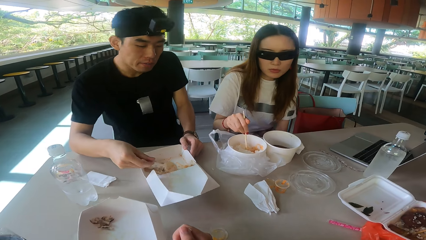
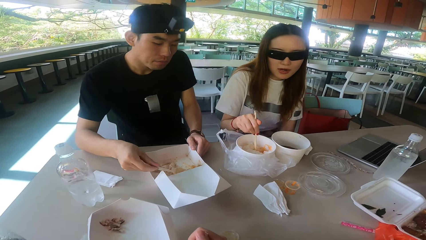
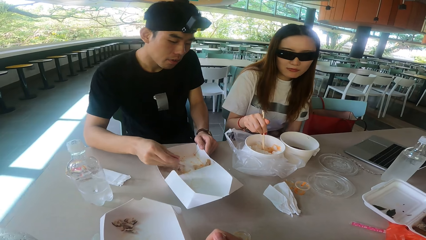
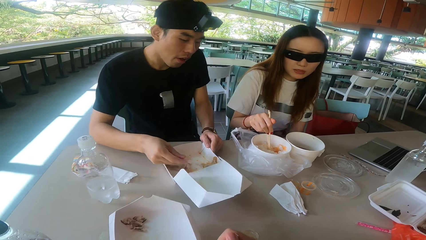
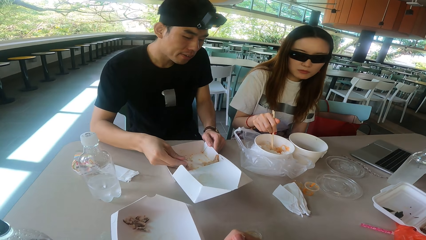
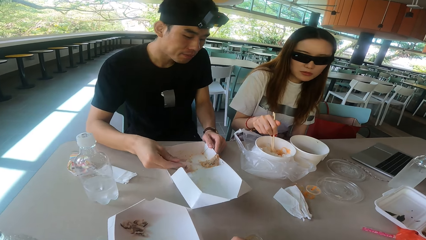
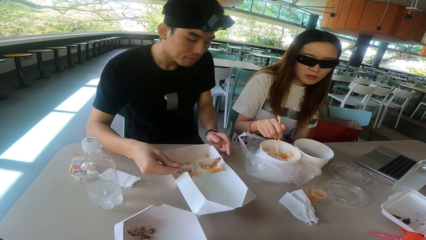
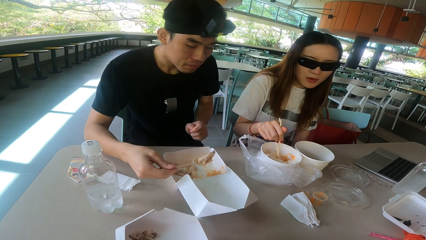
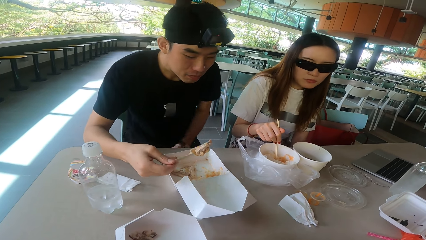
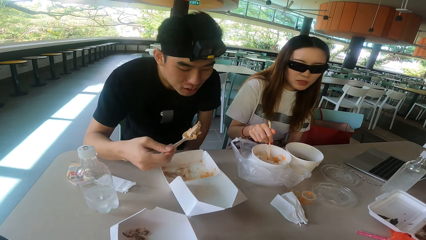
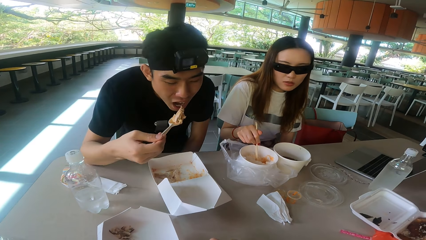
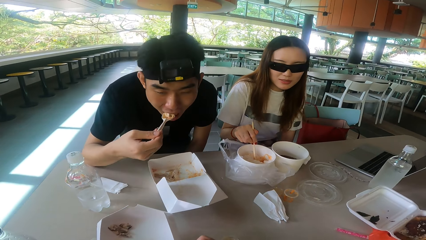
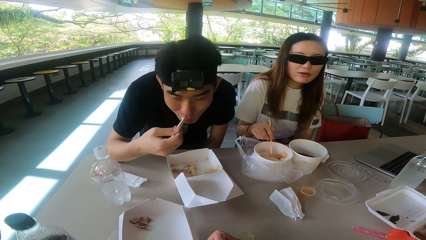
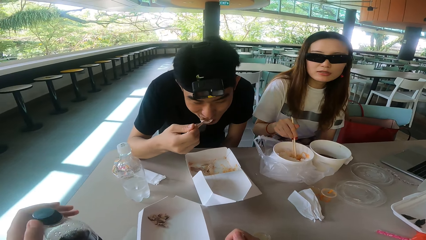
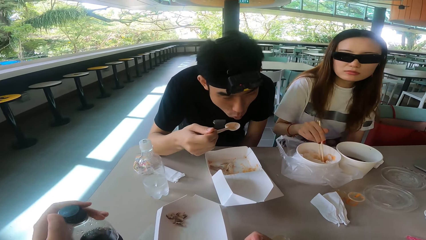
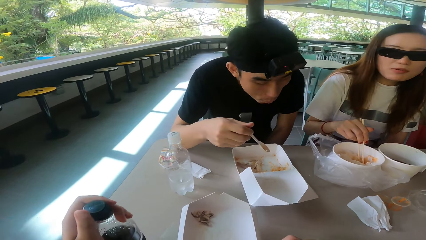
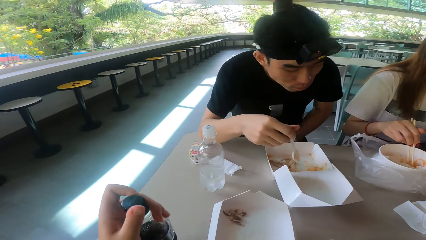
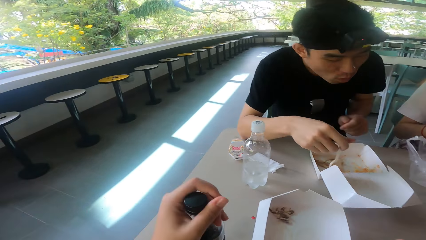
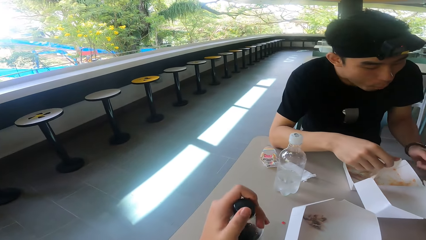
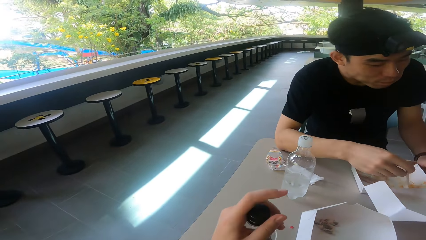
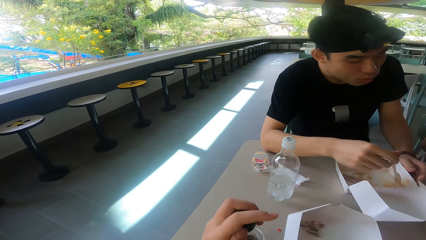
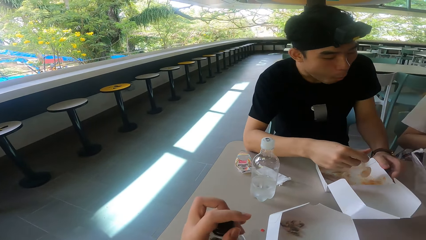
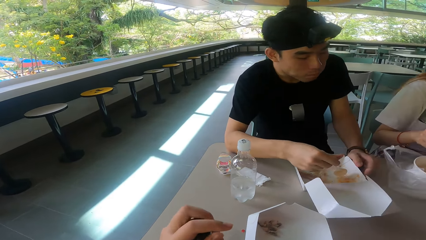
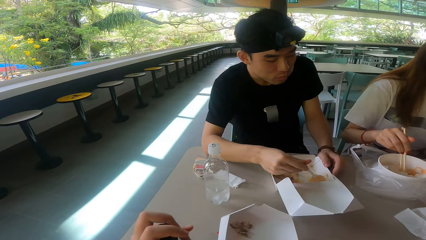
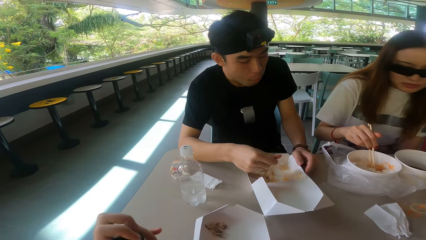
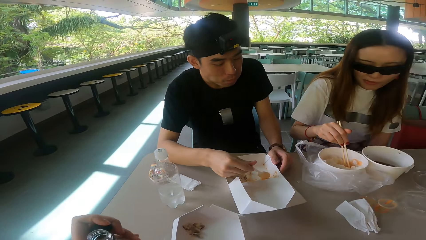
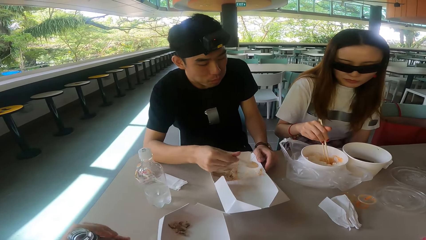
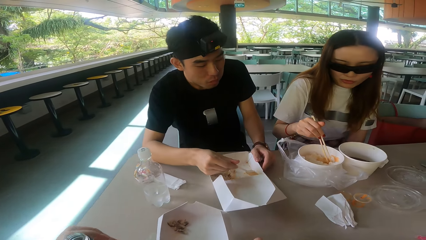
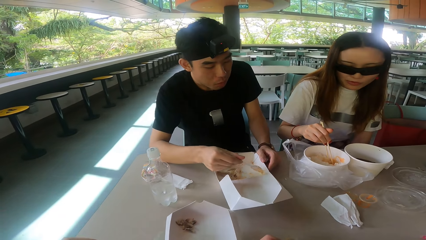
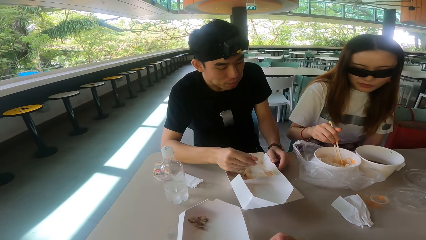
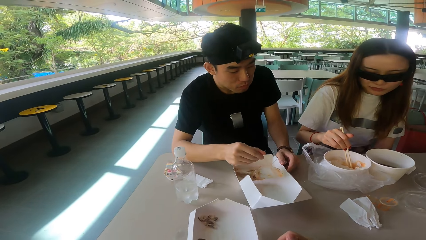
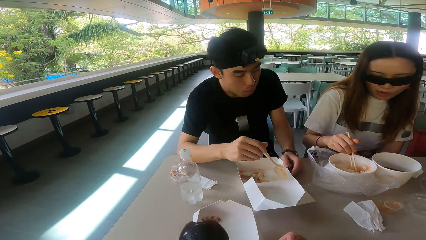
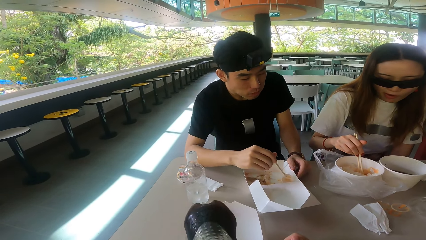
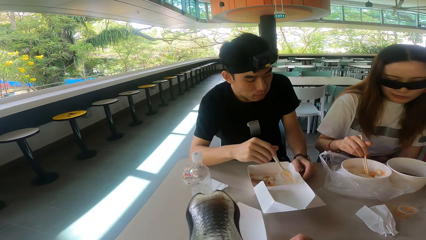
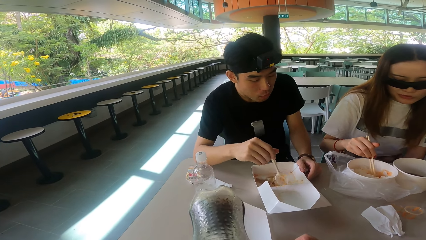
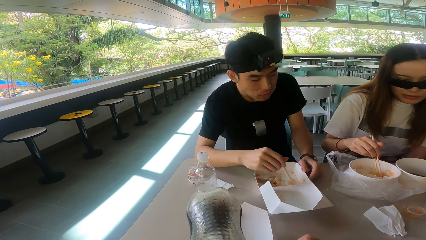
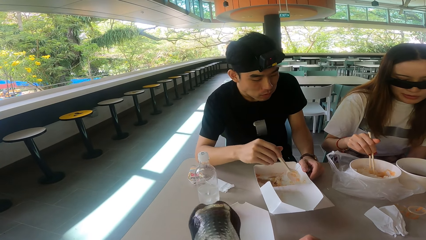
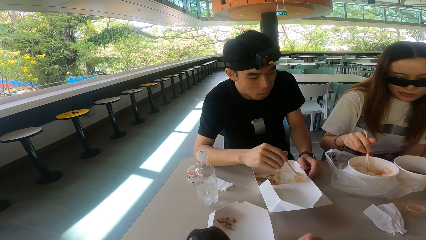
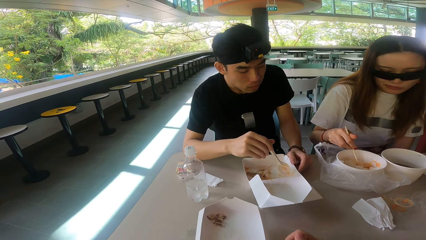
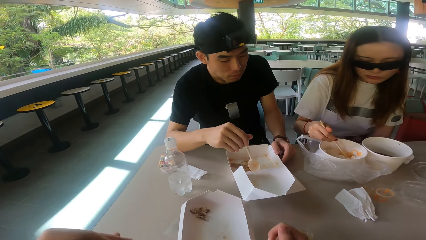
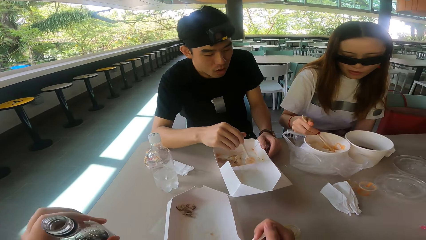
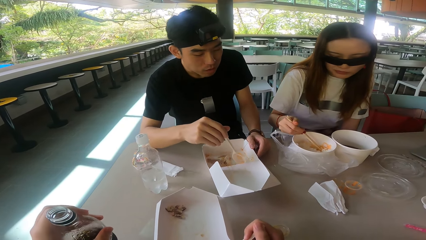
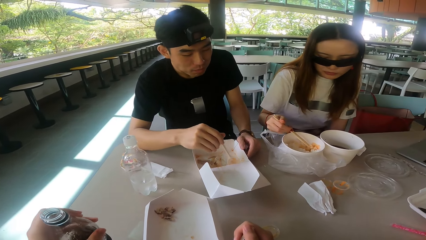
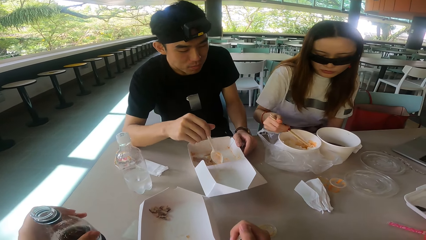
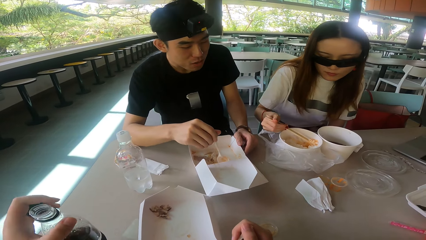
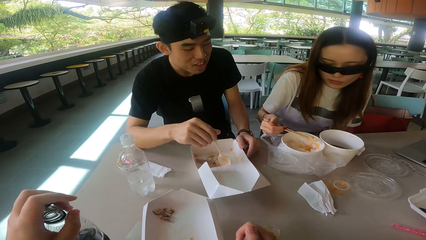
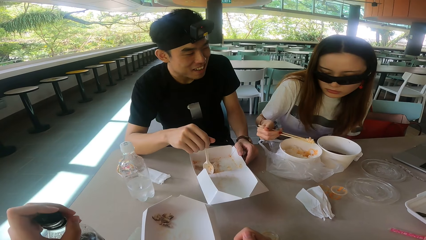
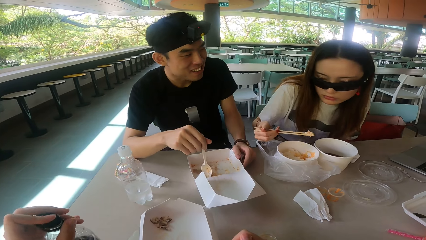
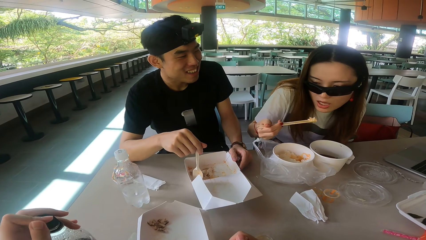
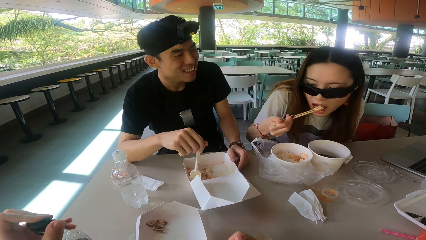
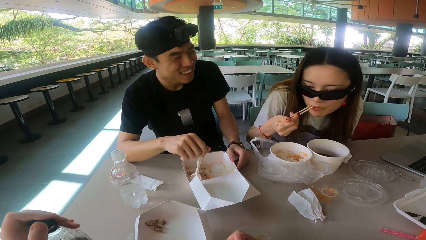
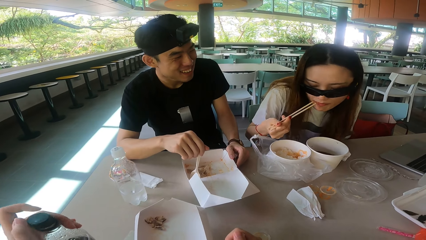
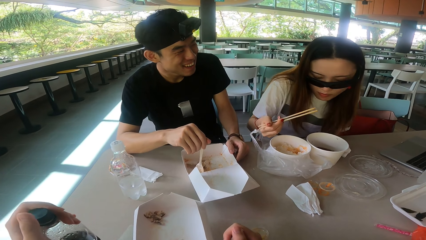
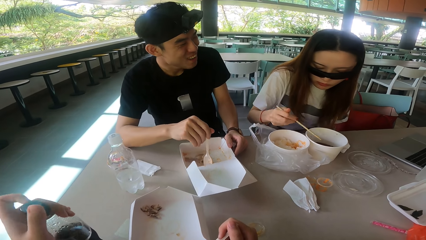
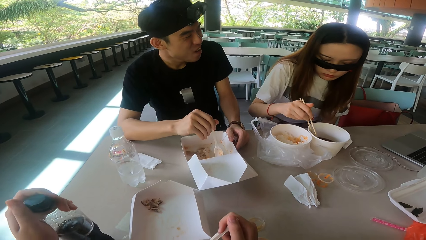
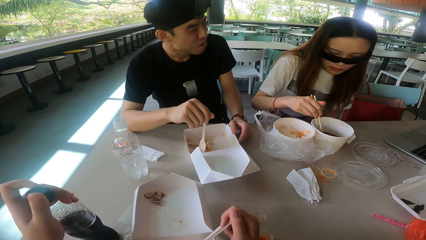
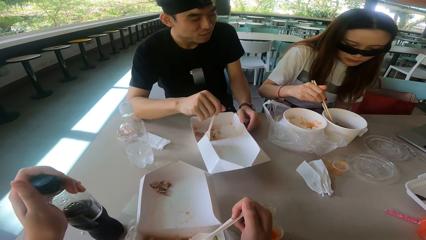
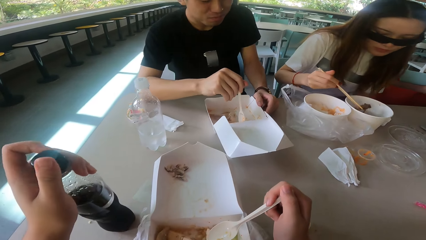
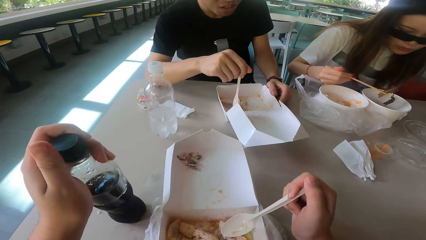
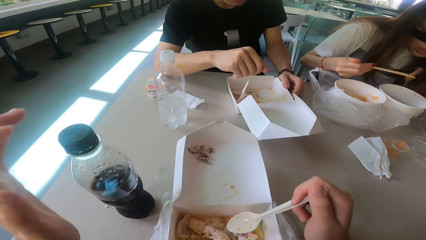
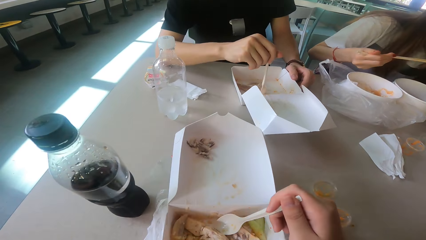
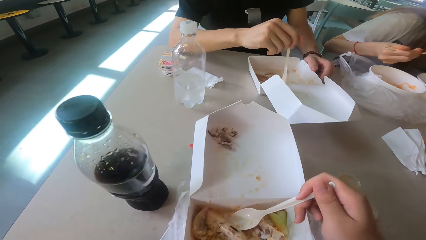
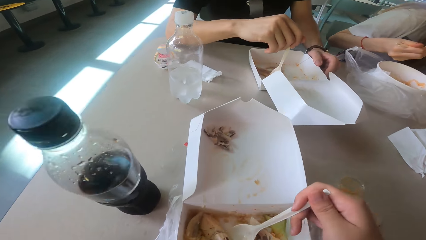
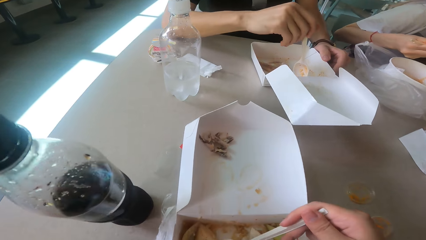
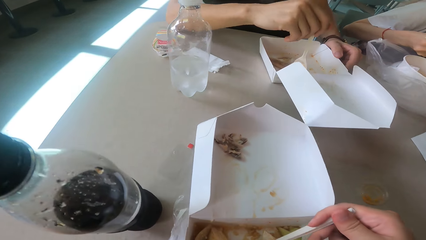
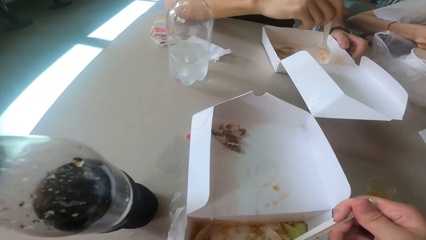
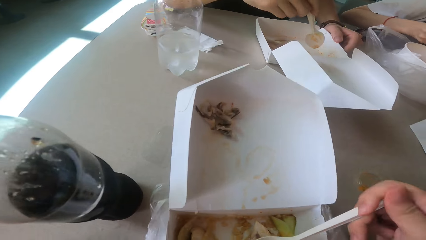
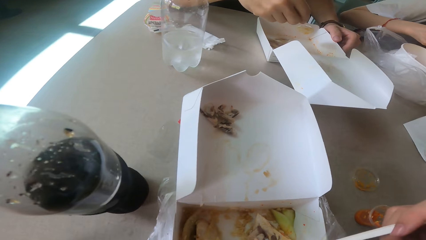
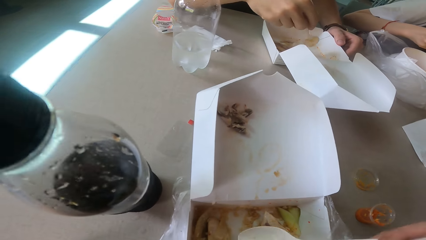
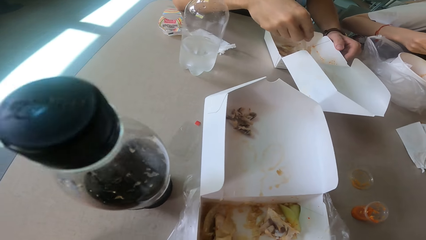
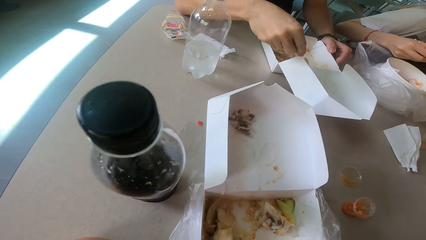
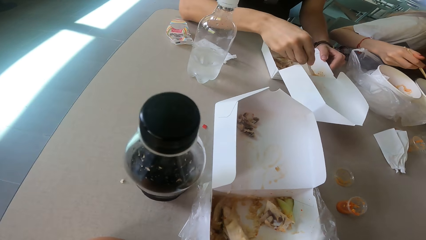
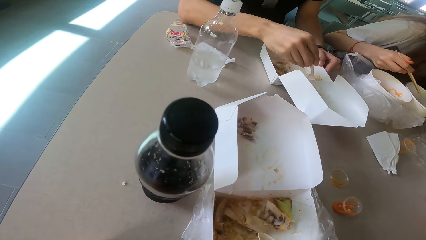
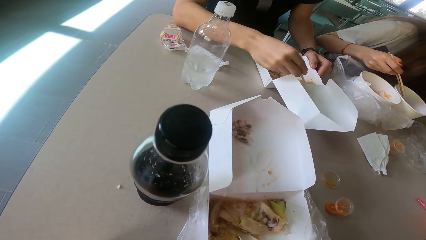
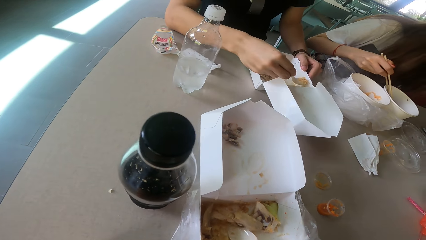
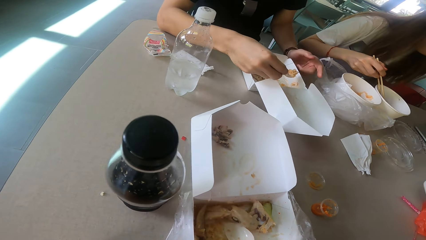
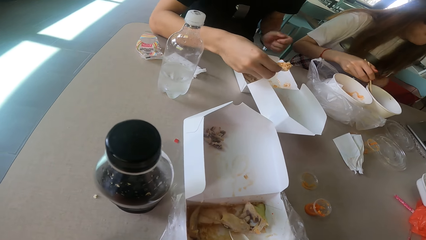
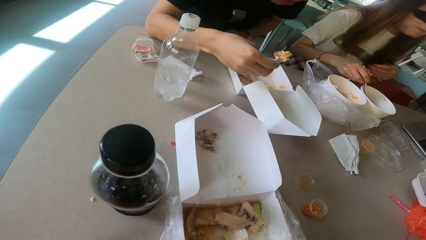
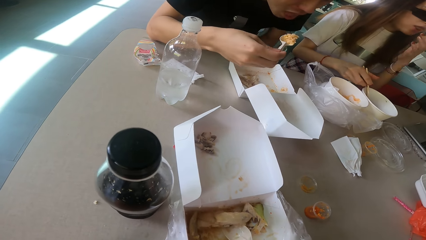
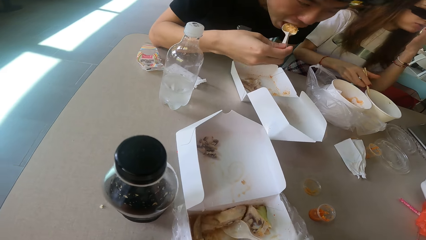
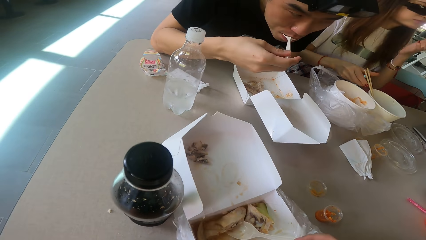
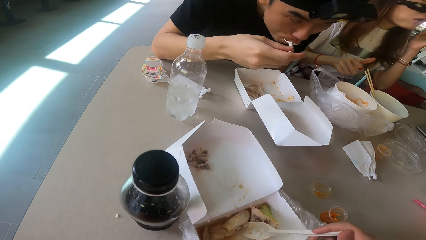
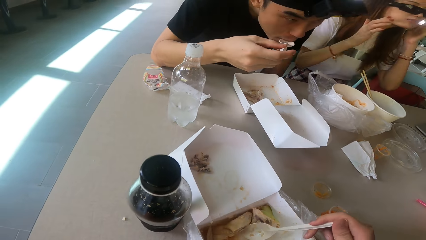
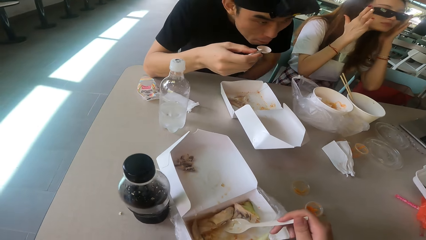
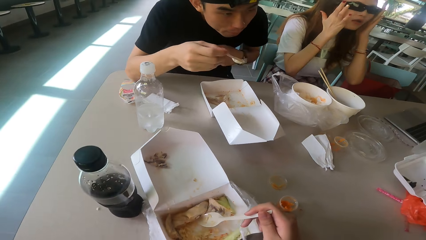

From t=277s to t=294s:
A man eats the food. The camera wearer opens the drink or bottle on the table. They drink the soda from the bottle. A woman scoops the food. The camera wearer closes the bottle. The woman eats the food and eats the meat. The camera wearer eats the food with a spoon. The man scoops the food. The camera wearer scoops the food. The man eats the food.
